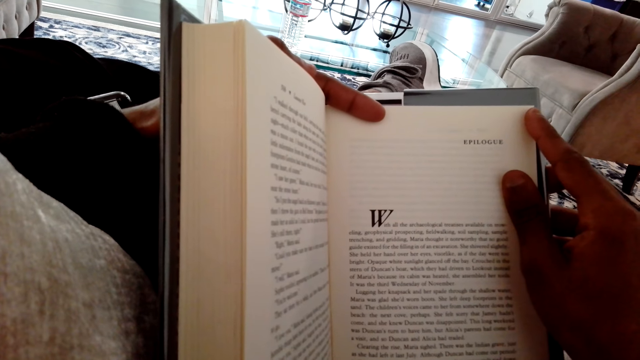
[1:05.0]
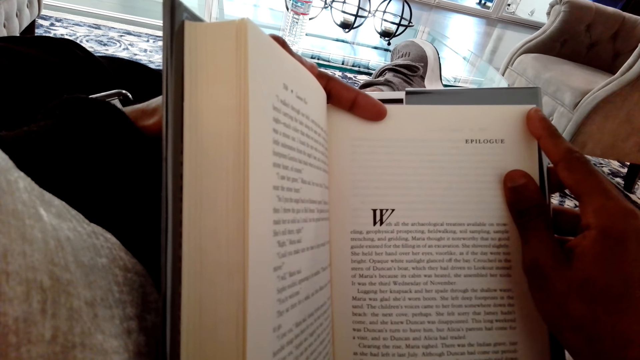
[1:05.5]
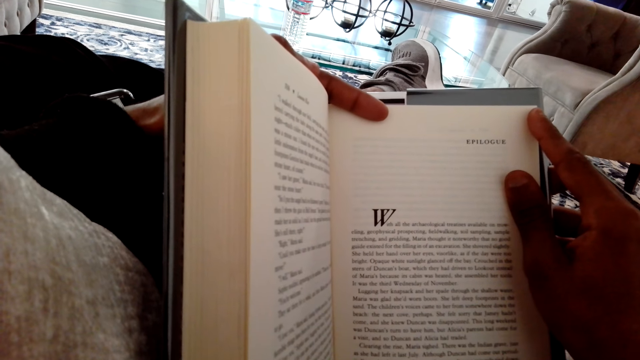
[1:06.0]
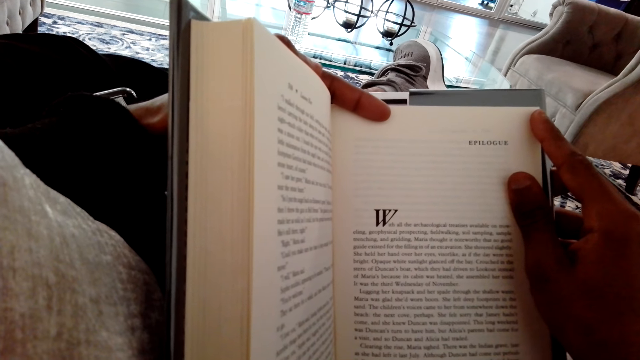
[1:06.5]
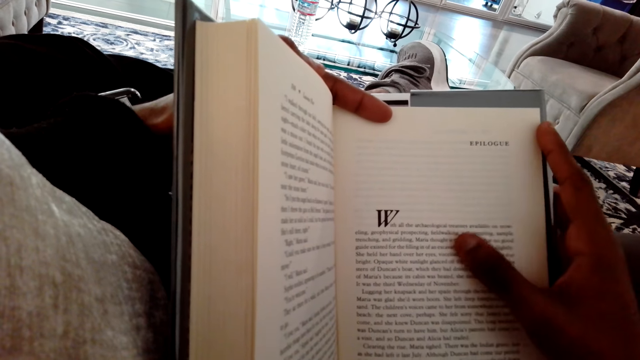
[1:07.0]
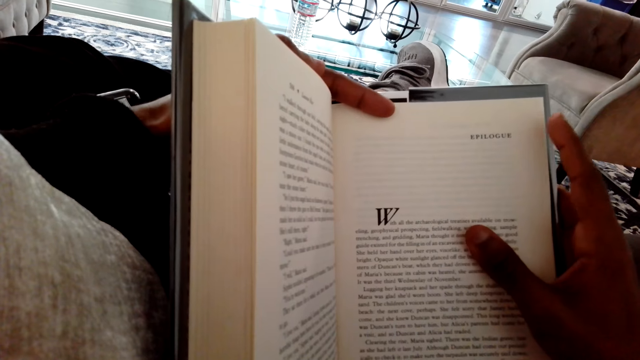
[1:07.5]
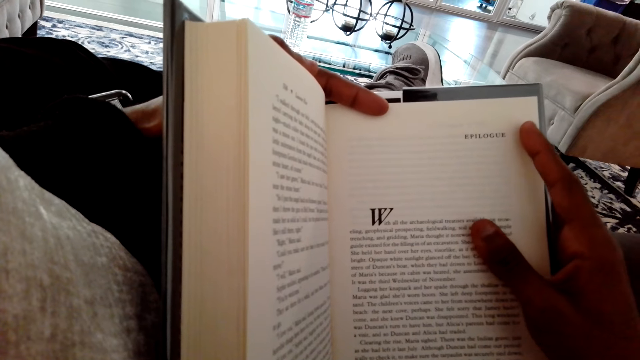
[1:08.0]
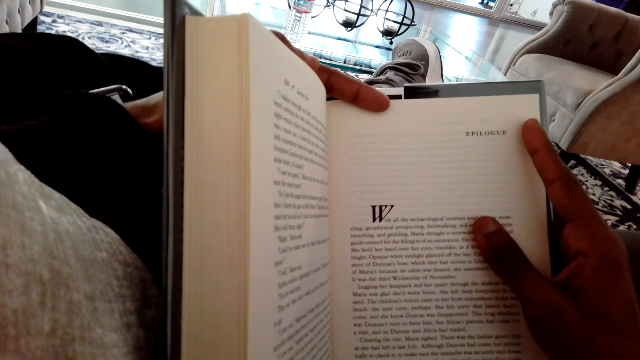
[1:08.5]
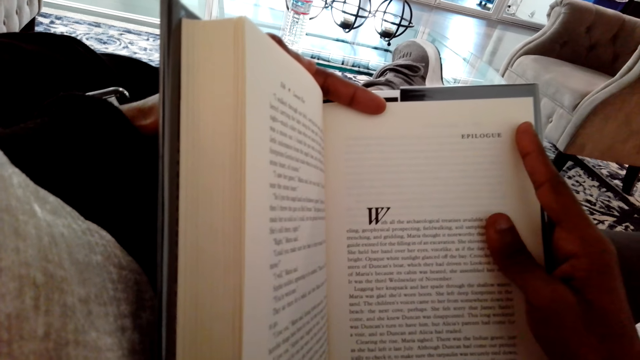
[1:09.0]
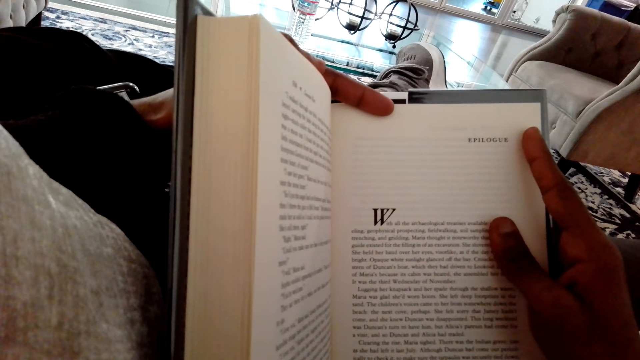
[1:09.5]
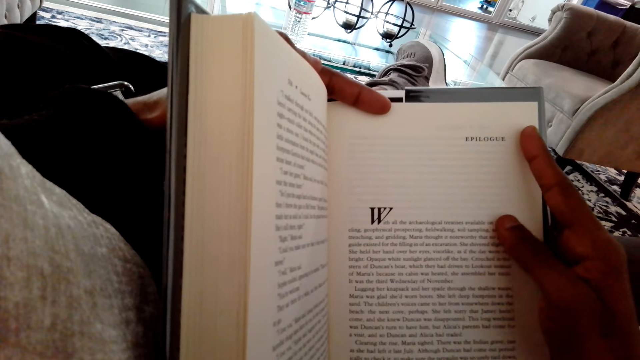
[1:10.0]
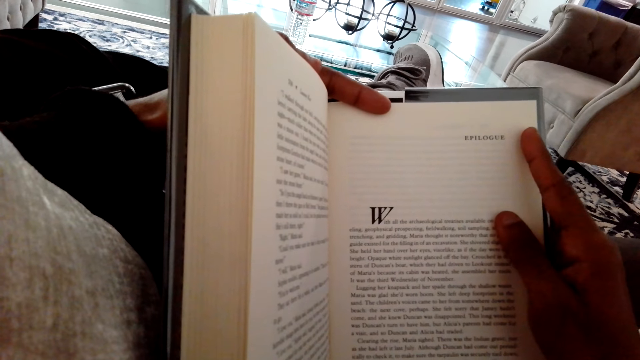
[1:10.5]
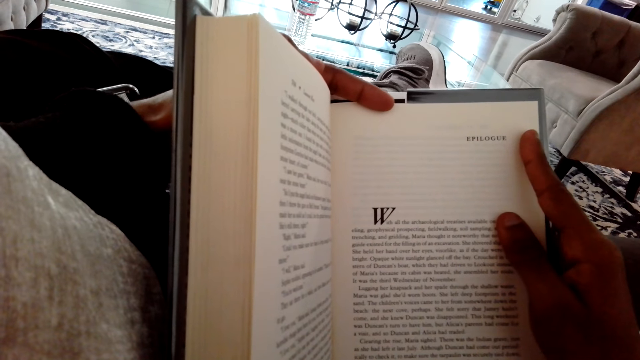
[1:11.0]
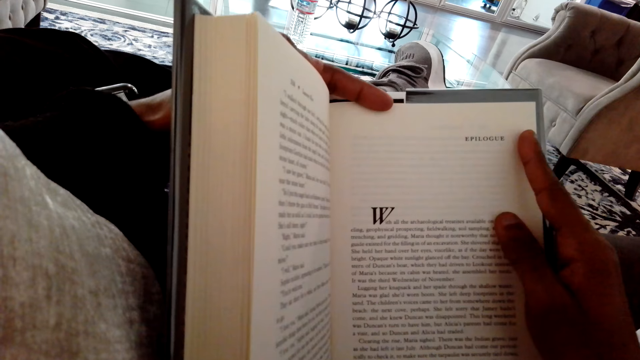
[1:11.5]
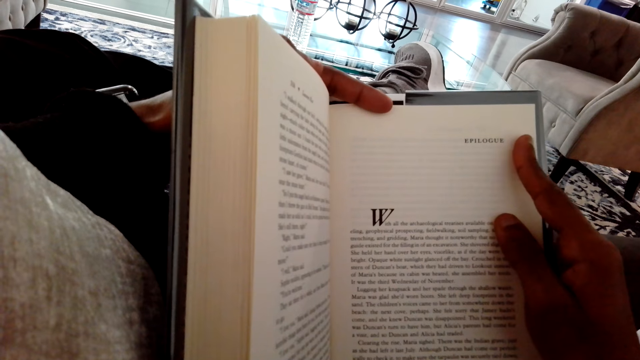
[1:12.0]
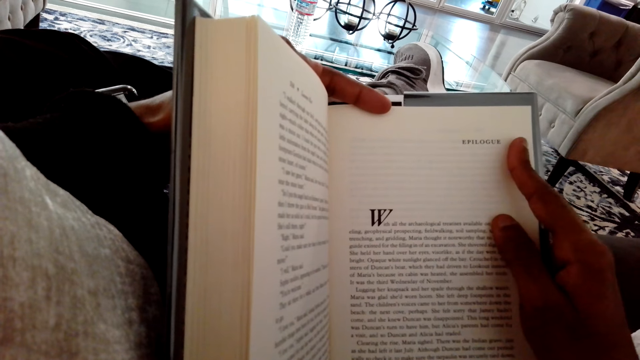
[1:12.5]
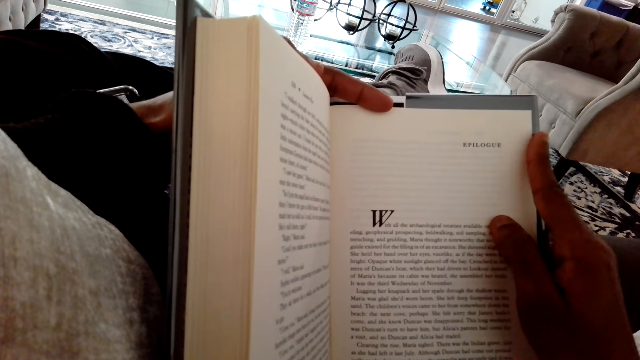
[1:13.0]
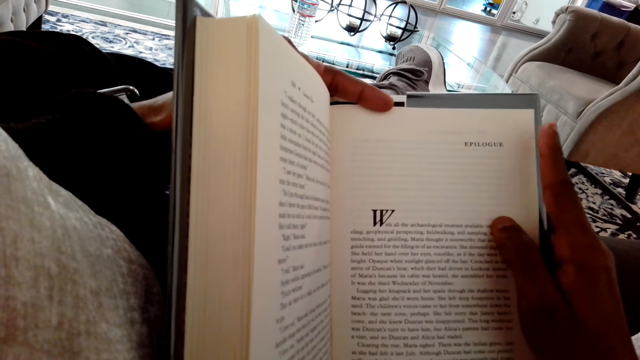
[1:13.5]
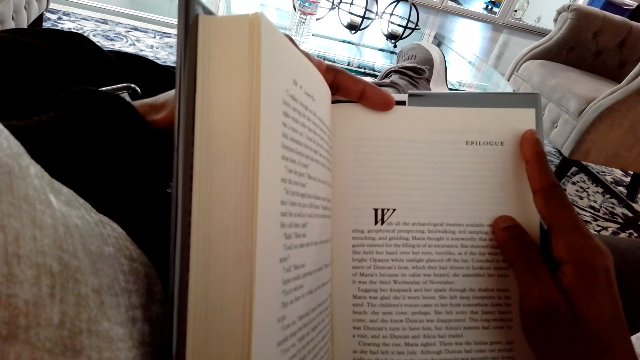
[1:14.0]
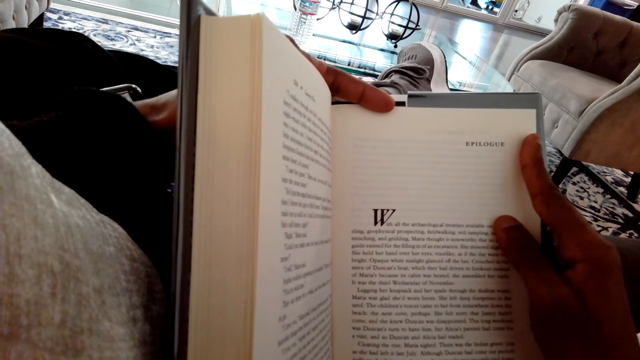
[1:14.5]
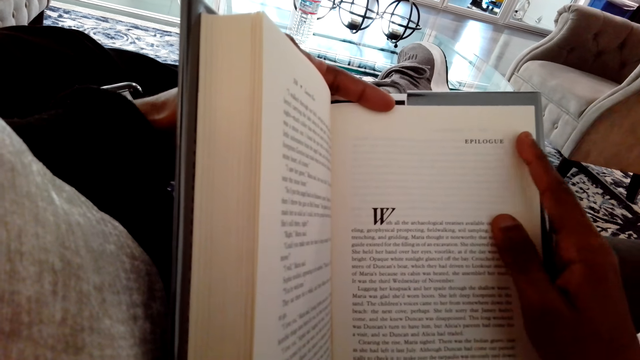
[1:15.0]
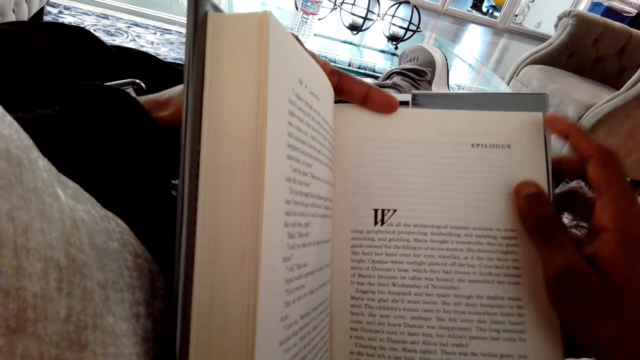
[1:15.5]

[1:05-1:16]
The camera wearer reads the novel.

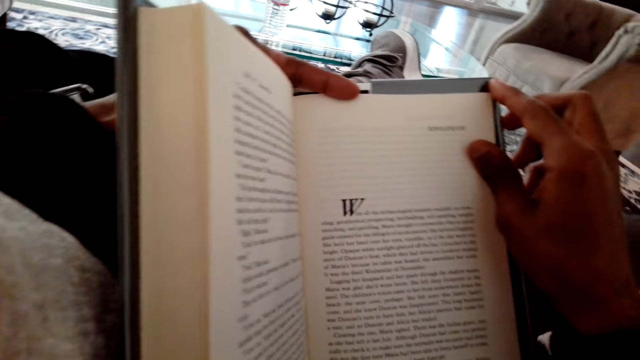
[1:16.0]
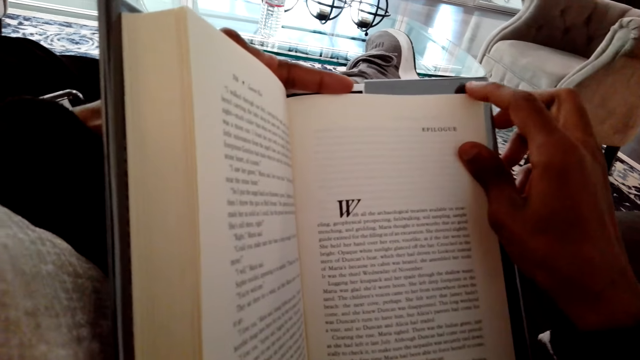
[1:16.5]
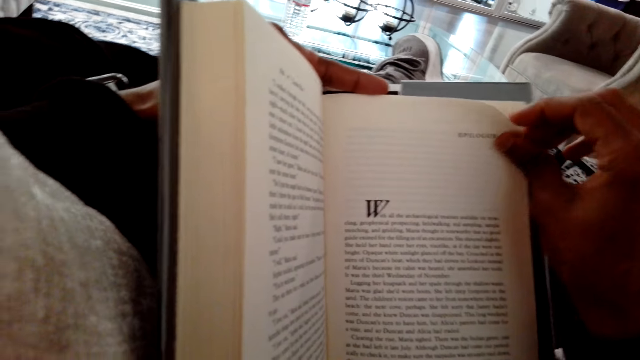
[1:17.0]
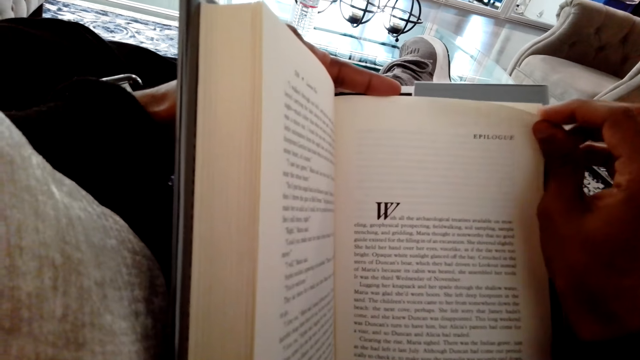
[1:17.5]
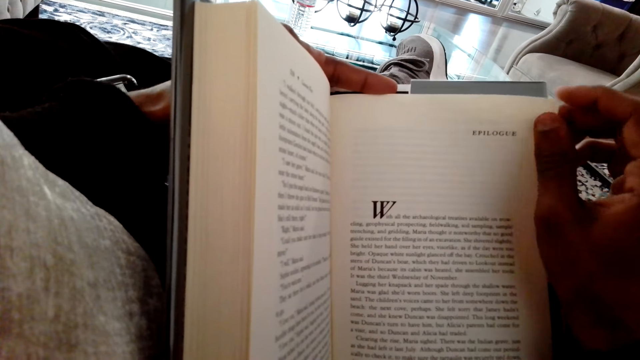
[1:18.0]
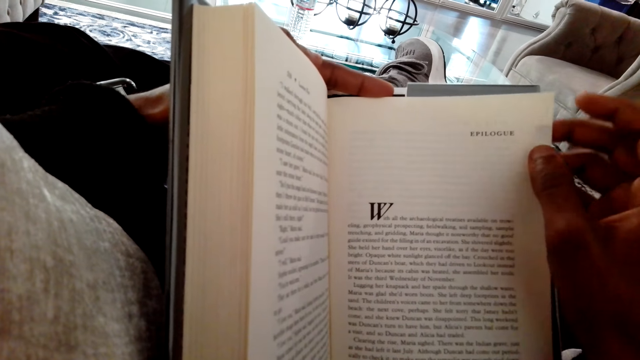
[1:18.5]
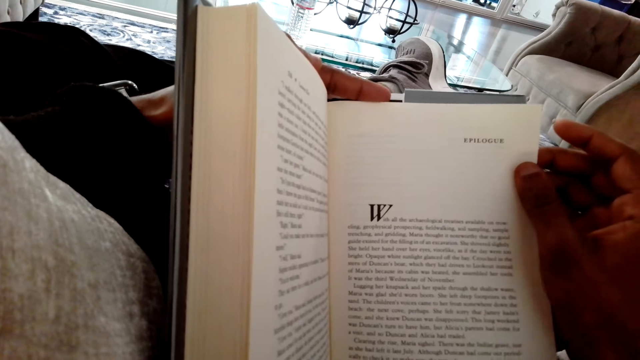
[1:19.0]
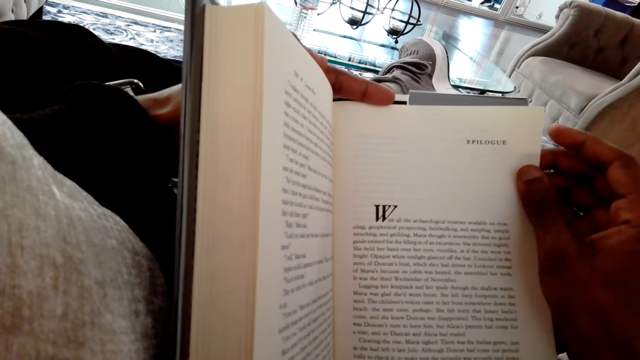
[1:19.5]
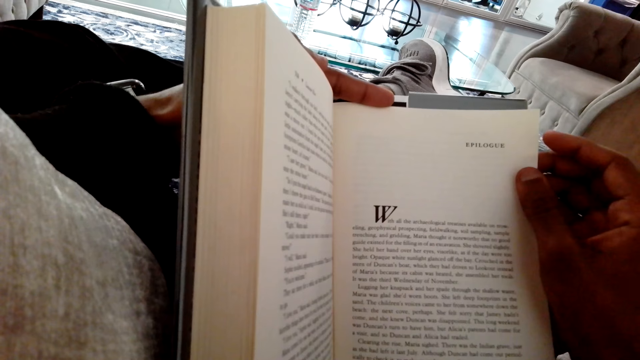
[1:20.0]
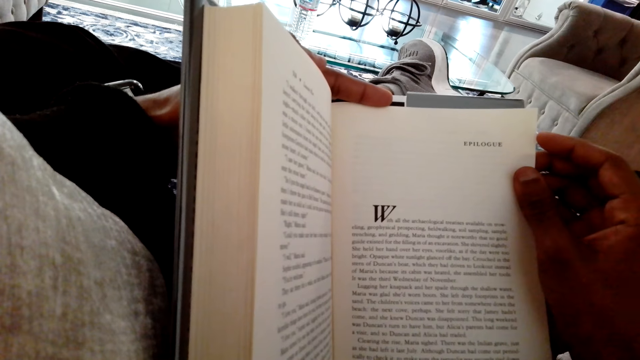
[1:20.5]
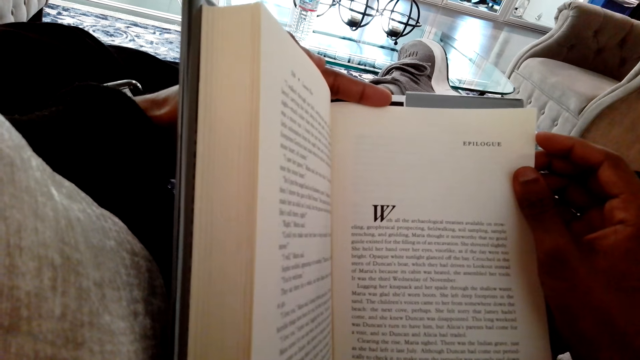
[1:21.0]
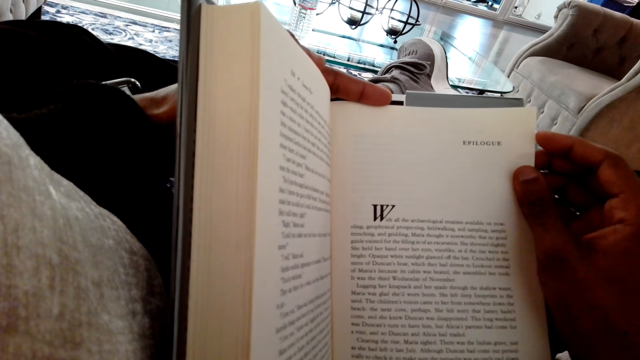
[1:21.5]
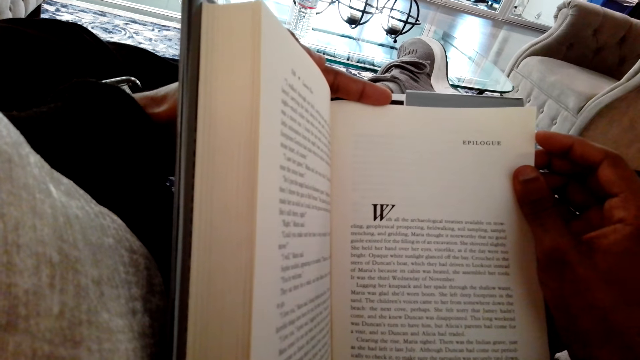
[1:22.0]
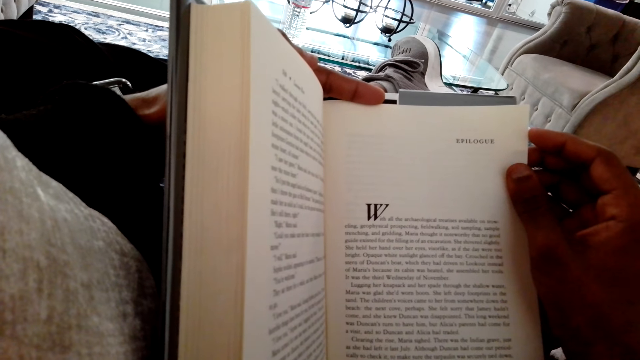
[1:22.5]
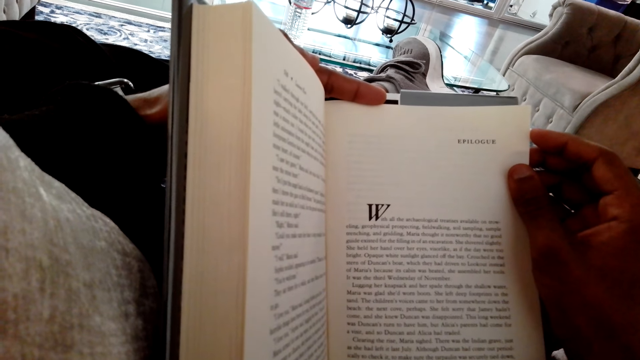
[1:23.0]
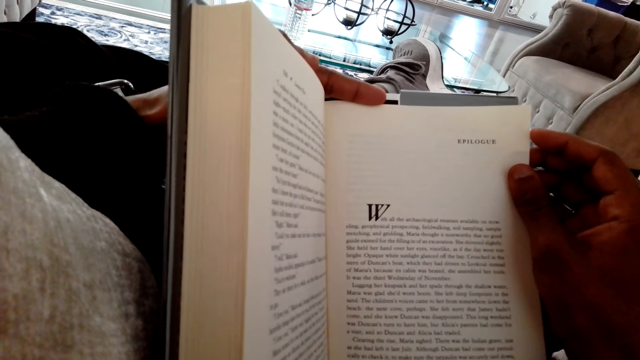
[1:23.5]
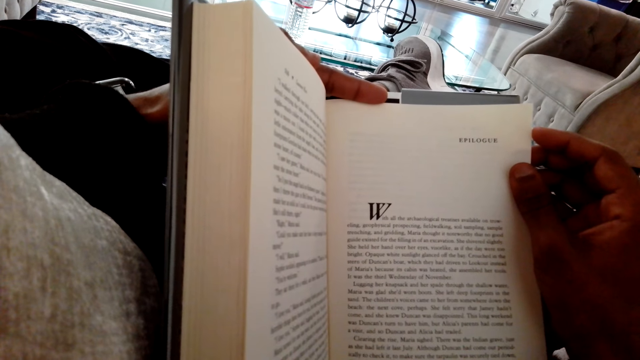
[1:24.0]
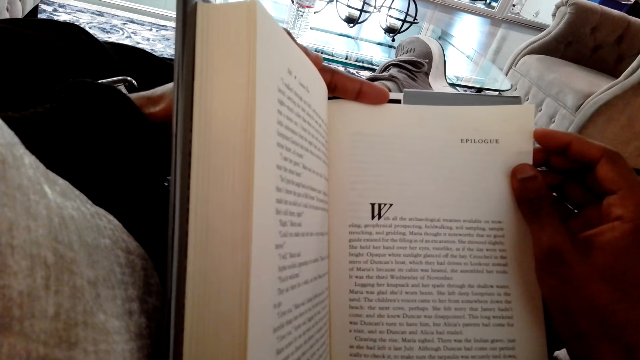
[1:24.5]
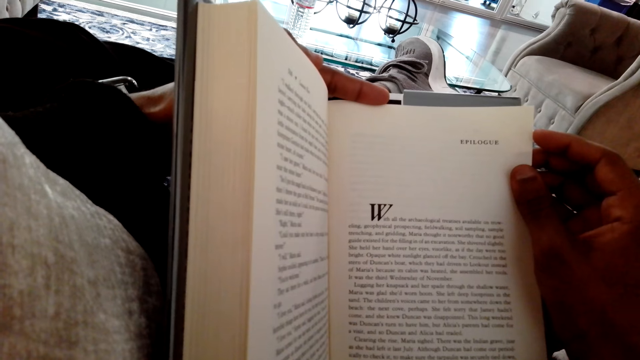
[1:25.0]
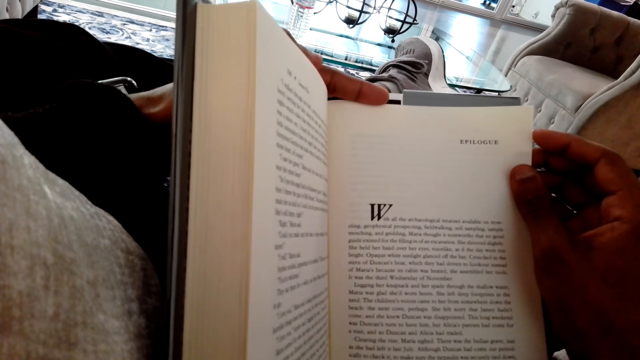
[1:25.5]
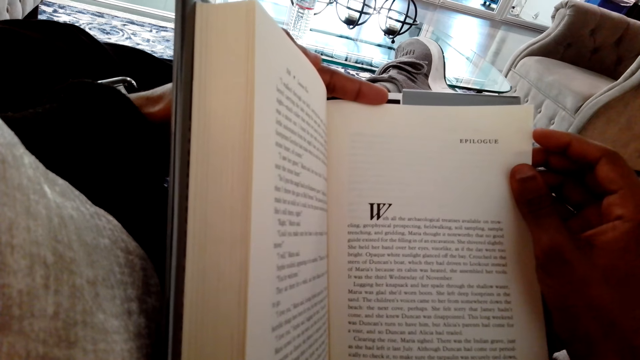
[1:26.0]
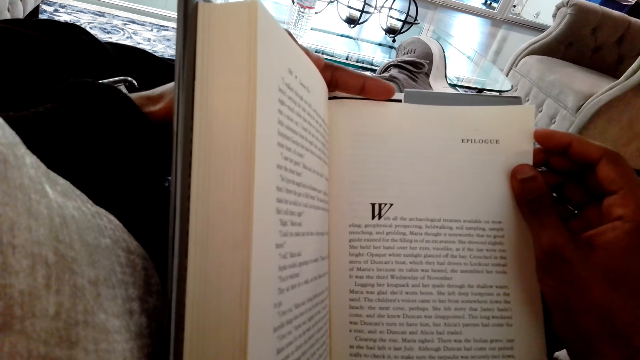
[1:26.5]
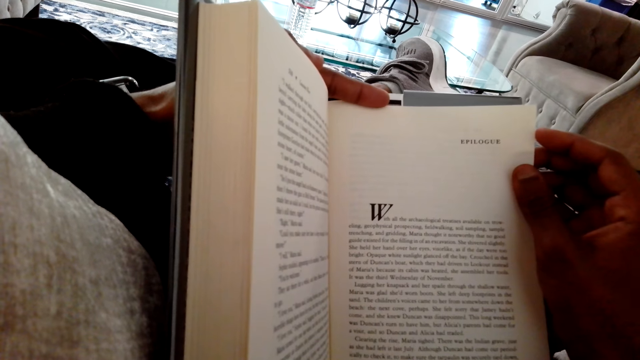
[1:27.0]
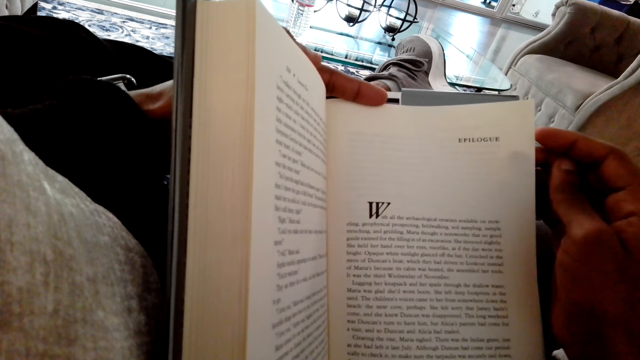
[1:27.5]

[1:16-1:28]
The camera wearer holds a page in the novel. They read the novel.
